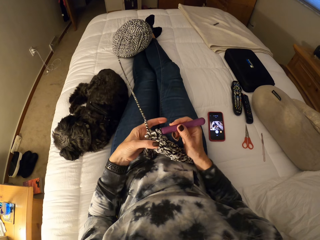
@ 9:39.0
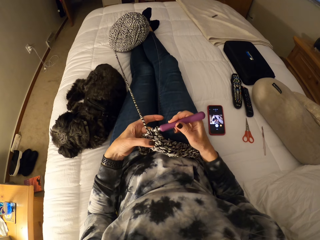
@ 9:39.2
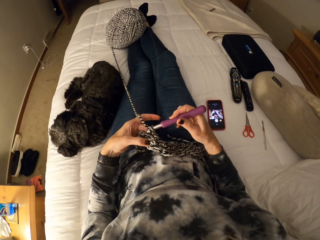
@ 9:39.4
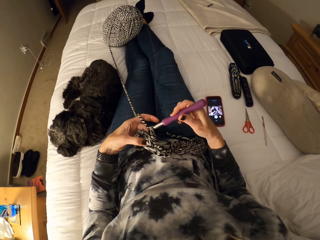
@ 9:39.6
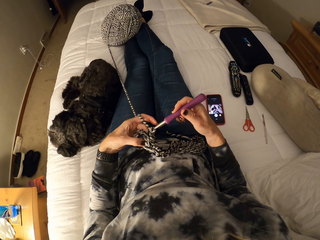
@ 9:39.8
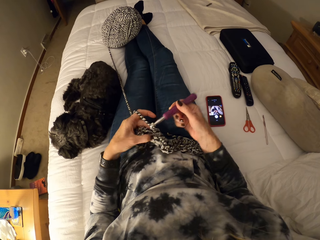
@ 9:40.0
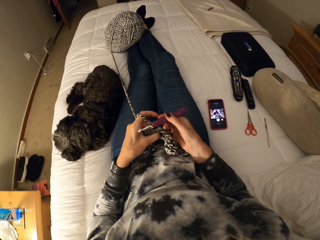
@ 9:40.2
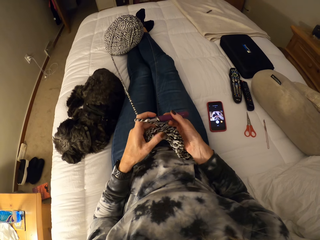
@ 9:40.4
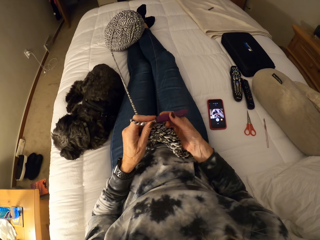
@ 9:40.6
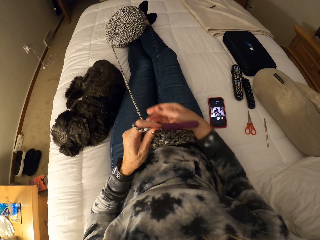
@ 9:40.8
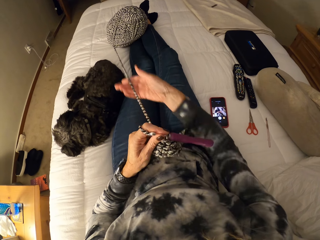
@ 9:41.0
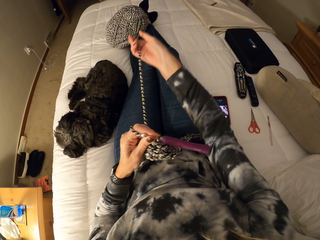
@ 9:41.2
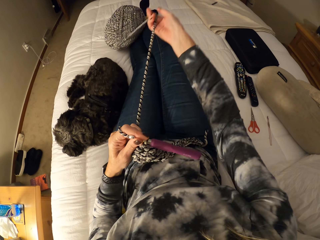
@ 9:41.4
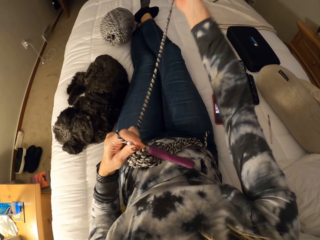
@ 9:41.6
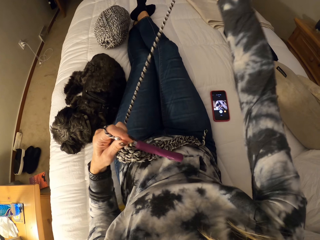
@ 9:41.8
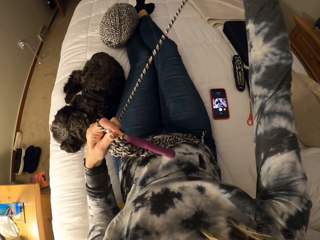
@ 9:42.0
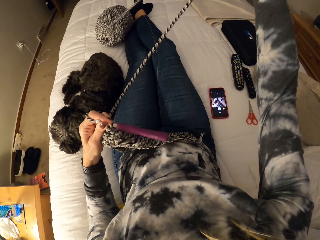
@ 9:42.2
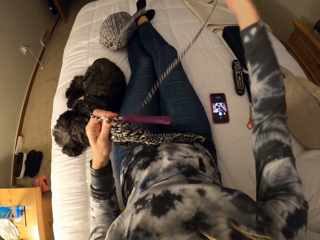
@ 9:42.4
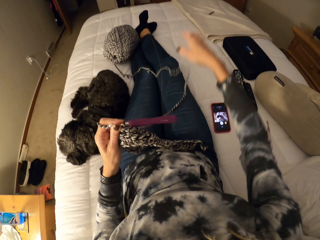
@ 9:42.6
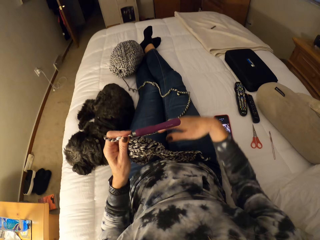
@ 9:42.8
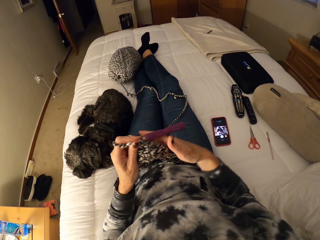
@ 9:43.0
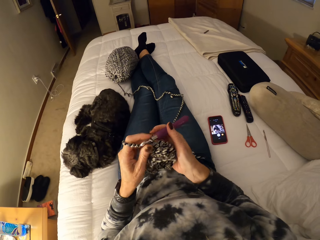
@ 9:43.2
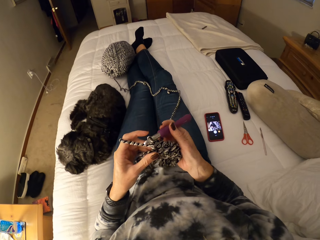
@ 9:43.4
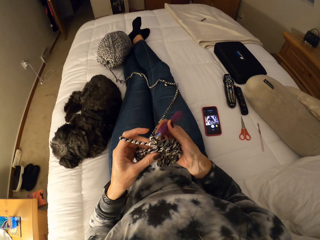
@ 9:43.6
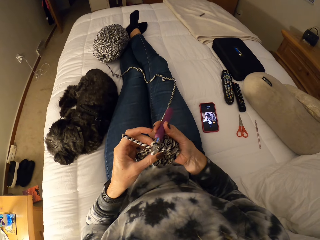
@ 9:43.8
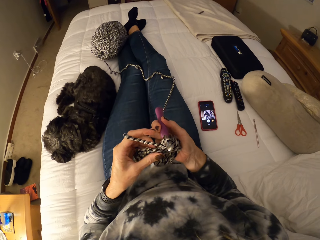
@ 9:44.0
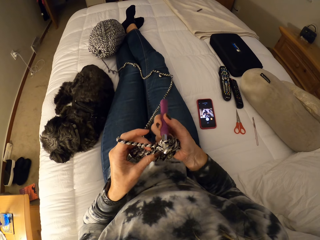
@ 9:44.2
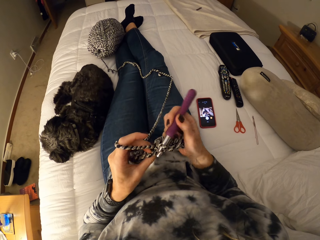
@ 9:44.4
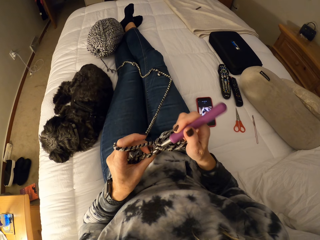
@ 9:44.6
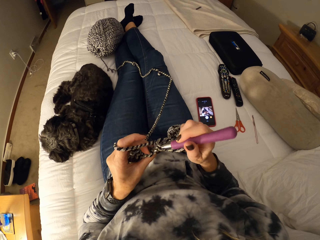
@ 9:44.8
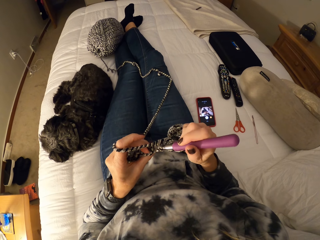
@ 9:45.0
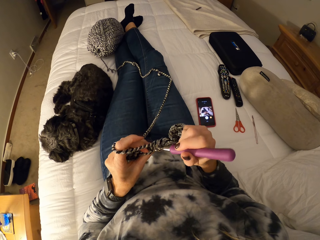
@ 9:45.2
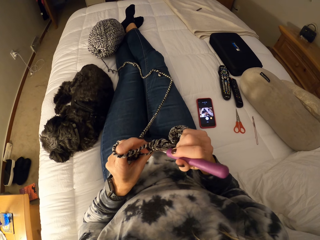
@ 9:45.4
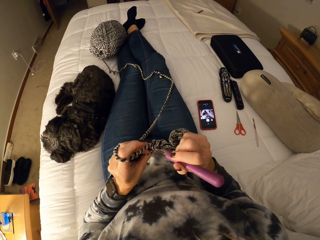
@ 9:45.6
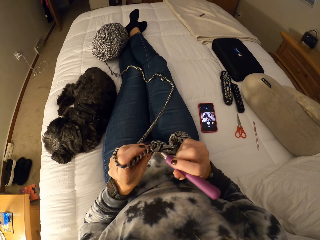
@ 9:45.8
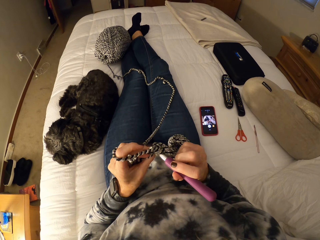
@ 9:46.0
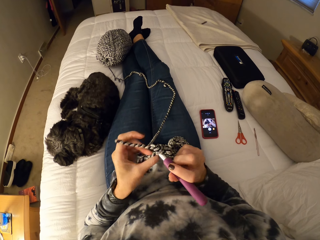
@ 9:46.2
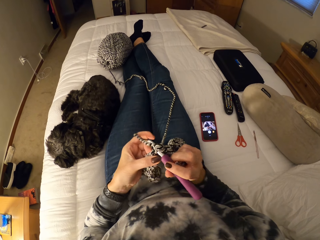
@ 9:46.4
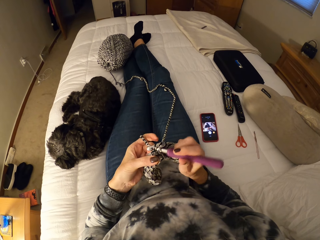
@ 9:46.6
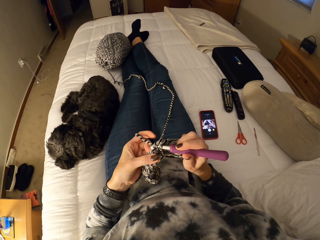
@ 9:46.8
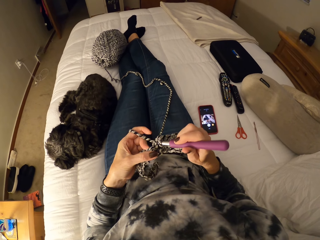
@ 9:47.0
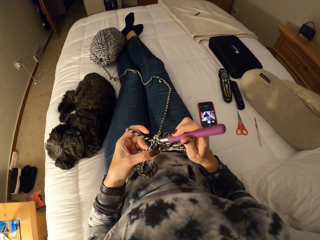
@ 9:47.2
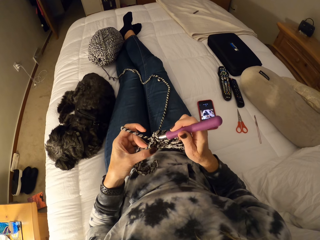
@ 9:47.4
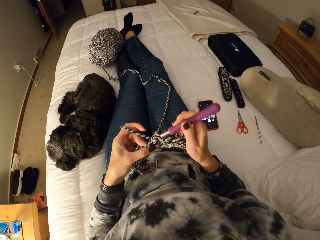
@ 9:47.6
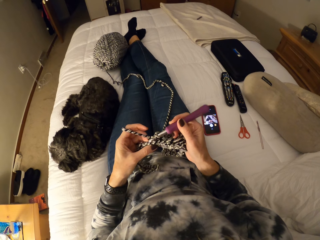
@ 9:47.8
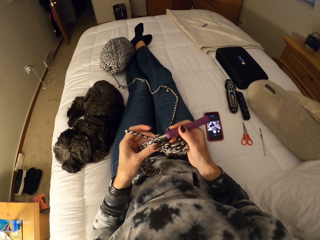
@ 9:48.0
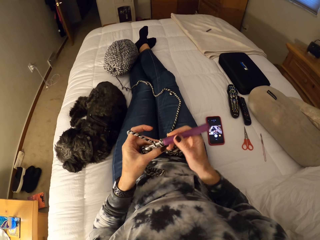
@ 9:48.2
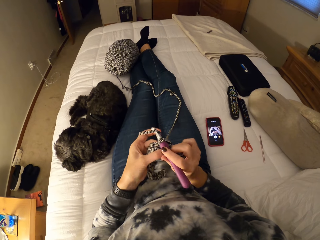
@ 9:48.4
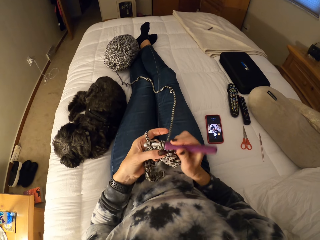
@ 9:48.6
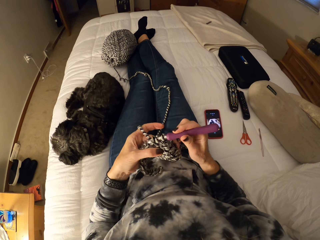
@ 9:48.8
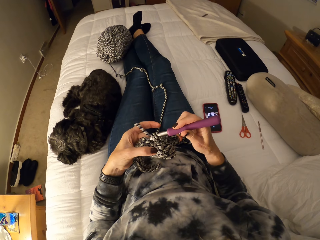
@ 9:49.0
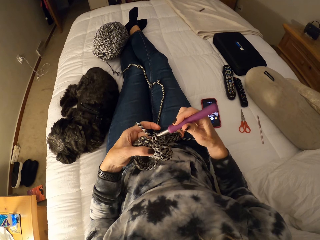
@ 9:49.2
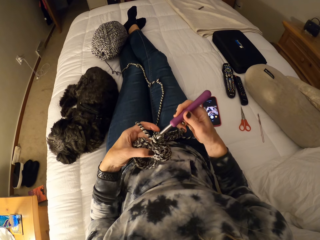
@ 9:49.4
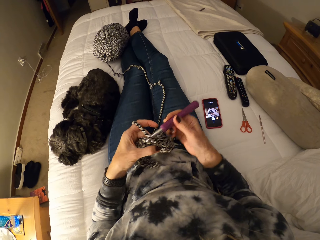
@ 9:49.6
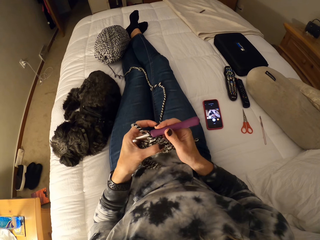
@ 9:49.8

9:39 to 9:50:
The camera wearer unwinds the yarn with her right hand. She straightens out the wool thread. She continues crocheting the yarn.

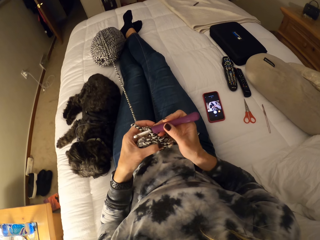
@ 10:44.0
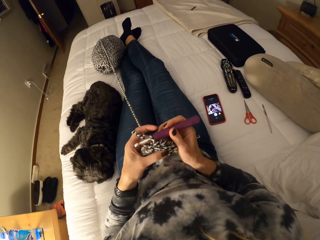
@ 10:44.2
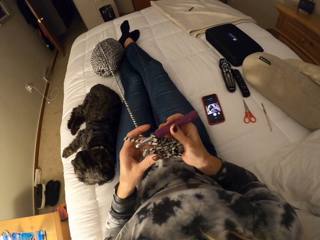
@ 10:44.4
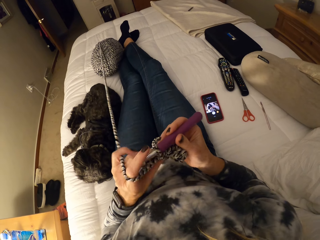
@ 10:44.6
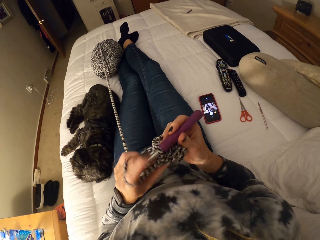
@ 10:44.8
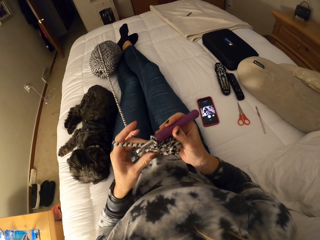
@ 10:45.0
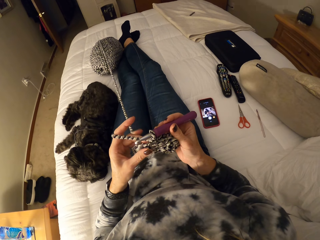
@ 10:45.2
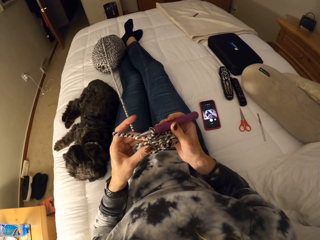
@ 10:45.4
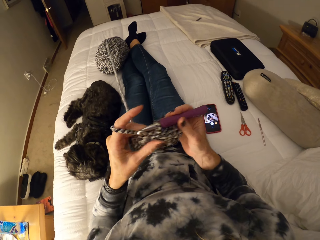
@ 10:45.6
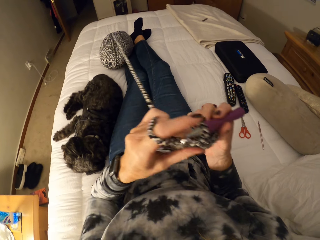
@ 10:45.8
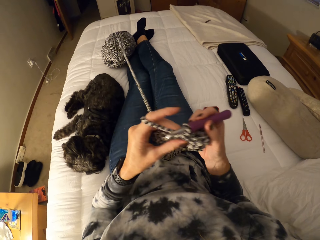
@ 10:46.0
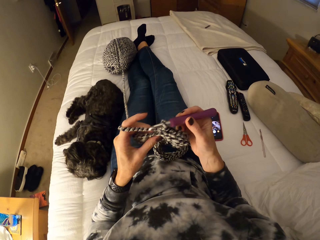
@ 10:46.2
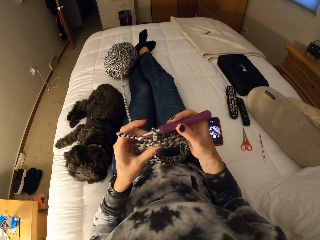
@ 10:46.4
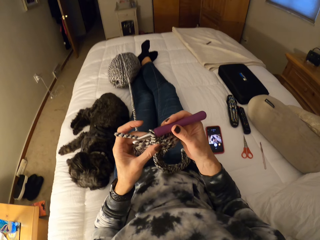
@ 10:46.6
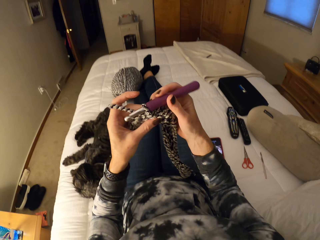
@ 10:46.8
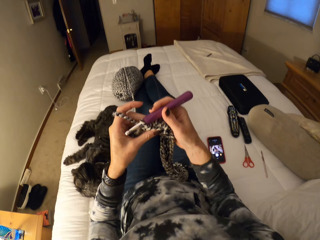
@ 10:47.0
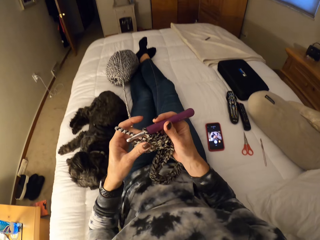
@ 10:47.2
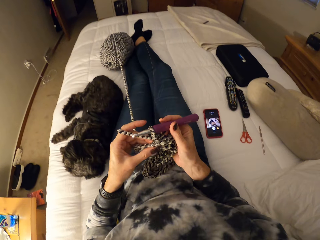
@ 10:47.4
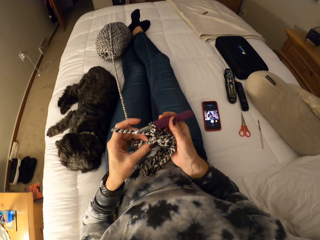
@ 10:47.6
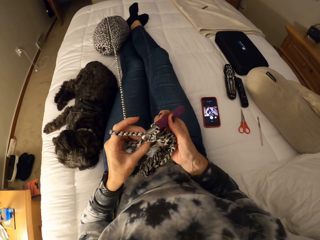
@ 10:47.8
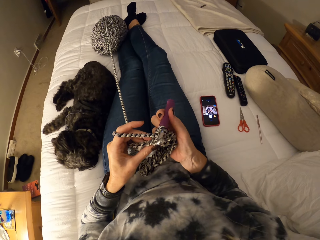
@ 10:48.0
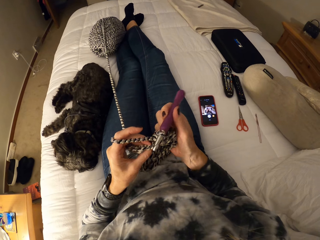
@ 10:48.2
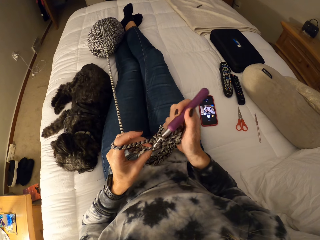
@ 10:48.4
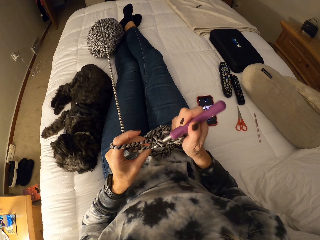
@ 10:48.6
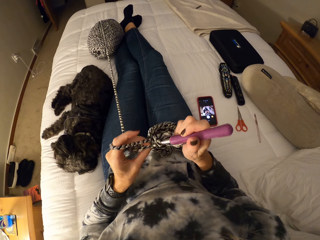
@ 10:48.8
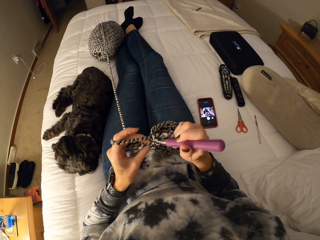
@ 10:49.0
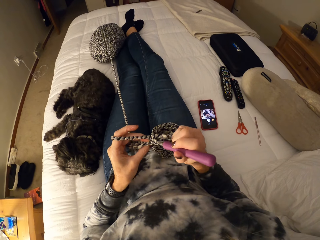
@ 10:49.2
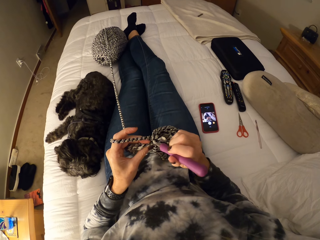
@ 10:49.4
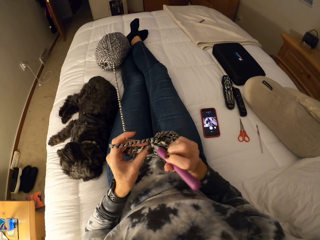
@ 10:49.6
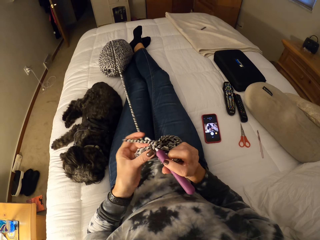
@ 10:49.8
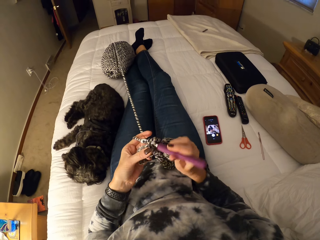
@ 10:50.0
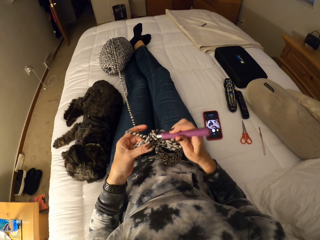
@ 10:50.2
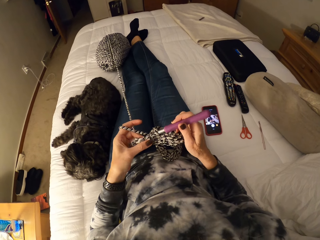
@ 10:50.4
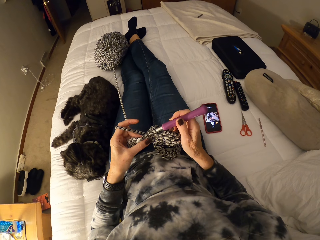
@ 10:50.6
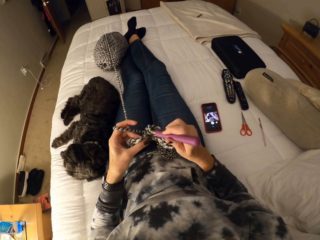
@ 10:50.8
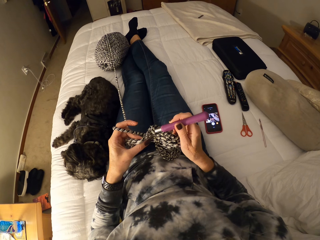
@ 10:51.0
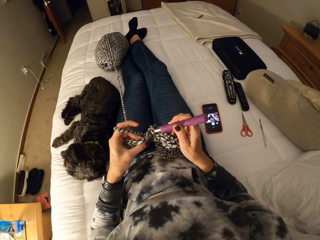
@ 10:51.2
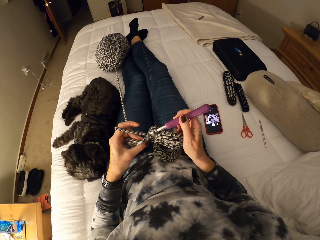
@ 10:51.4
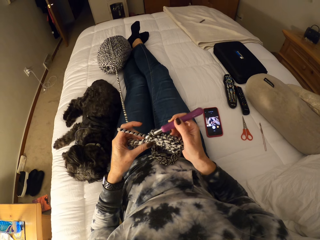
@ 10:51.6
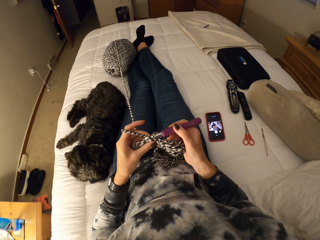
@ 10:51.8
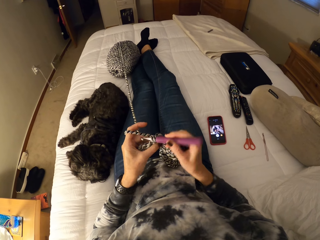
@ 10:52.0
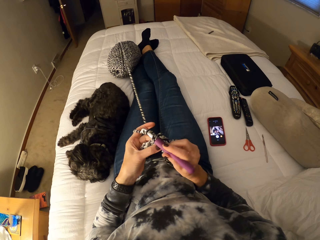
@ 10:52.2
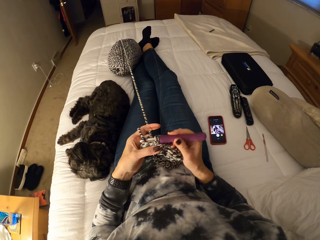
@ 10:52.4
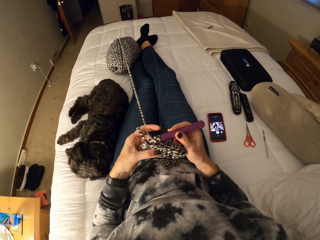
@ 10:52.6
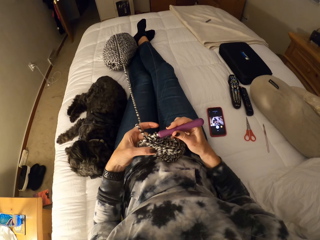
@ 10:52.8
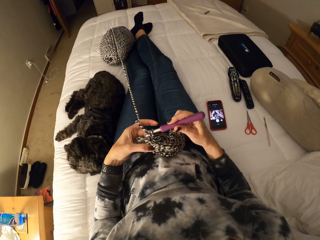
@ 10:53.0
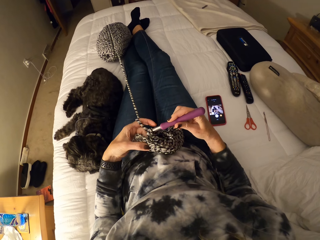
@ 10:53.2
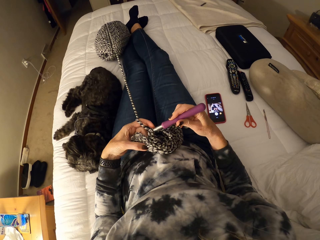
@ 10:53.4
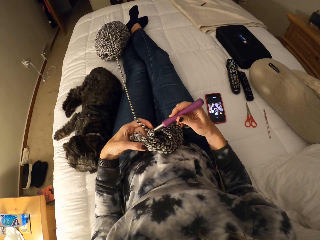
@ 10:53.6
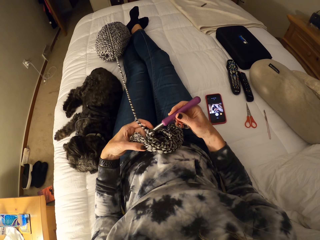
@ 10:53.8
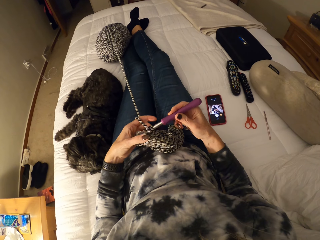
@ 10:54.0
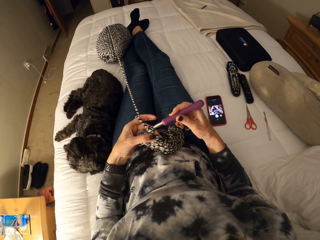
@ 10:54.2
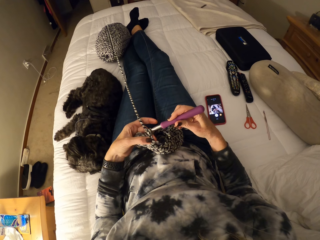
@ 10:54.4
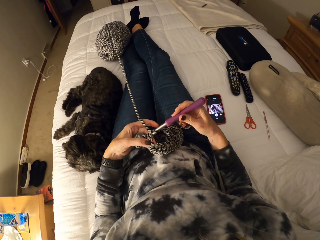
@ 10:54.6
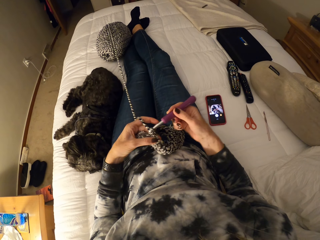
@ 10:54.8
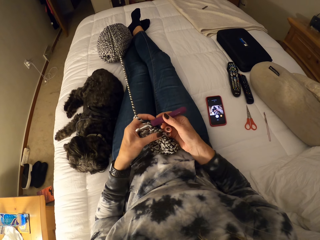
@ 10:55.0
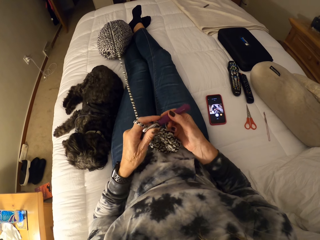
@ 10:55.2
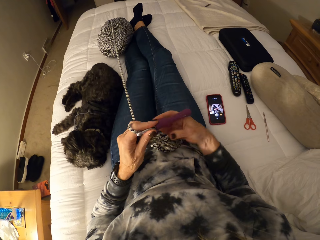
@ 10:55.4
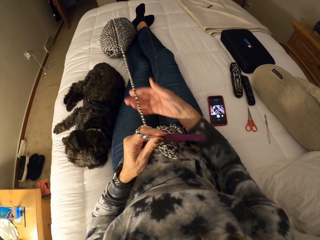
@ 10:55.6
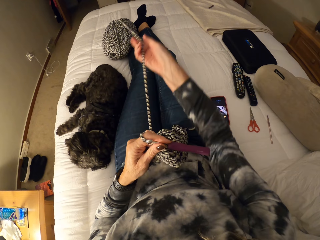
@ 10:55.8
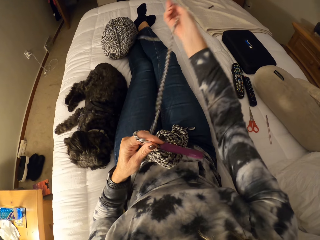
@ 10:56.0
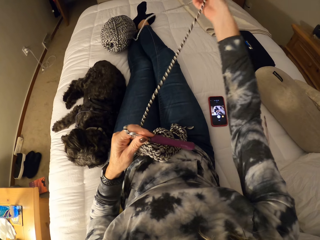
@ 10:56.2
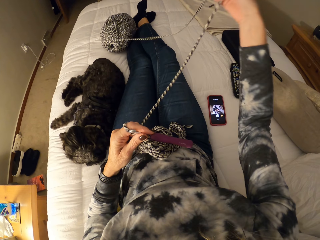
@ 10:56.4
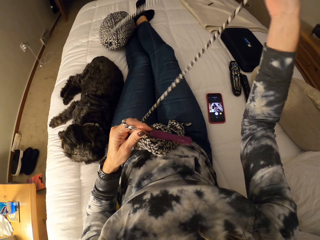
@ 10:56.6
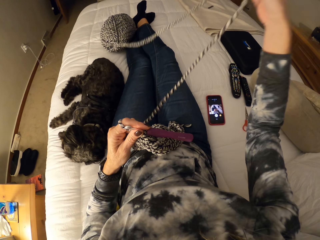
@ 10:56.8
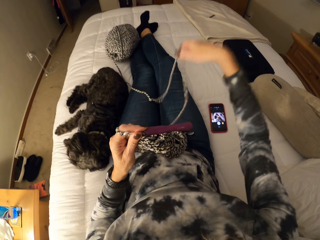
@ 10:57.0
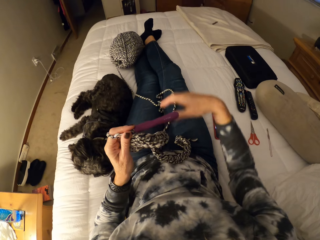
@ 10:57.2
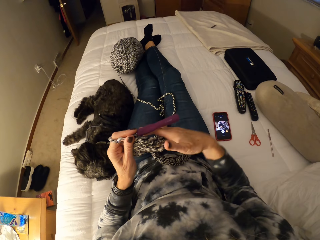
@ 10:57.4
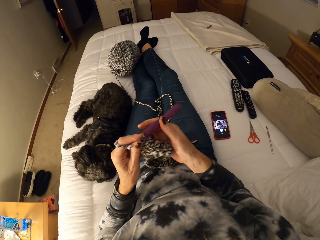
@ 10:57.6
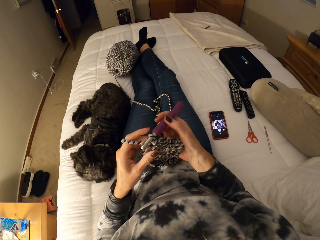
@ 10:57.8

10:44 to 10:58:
The camera wearer moves her hands with the crochet and crochet hook. She knits. She unwinds the yarn with her right hand. She stretches out the wool thread.
